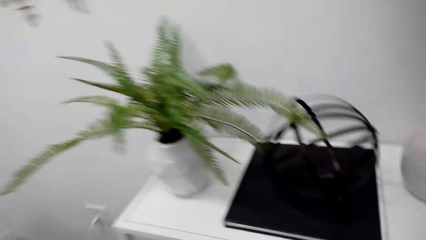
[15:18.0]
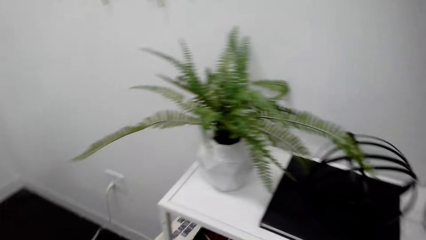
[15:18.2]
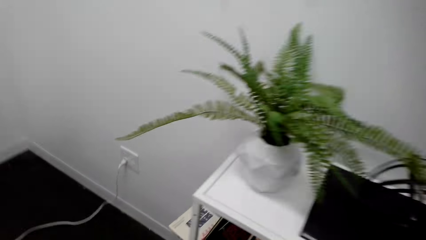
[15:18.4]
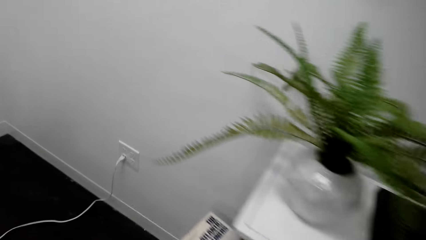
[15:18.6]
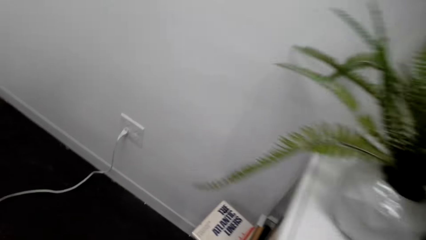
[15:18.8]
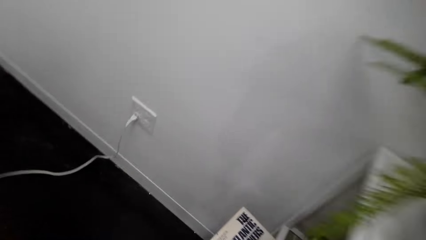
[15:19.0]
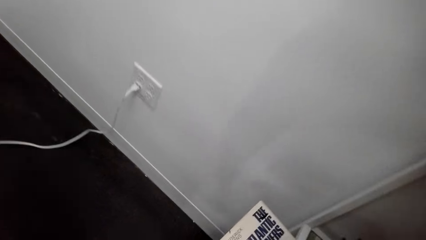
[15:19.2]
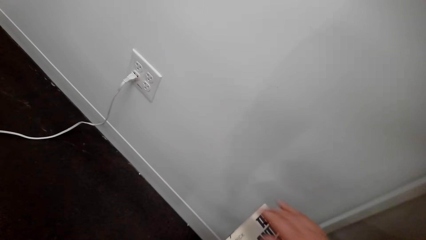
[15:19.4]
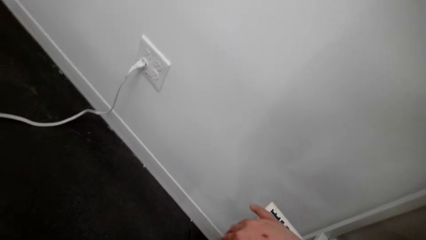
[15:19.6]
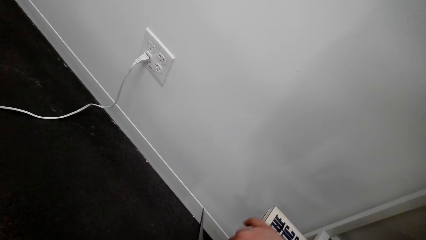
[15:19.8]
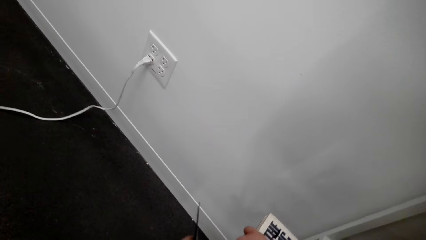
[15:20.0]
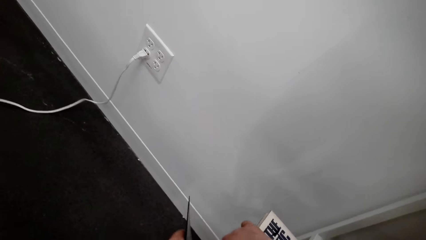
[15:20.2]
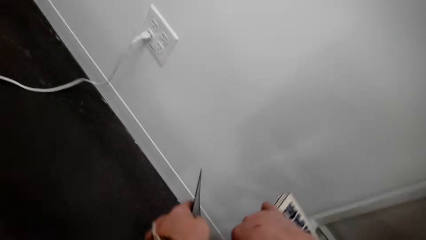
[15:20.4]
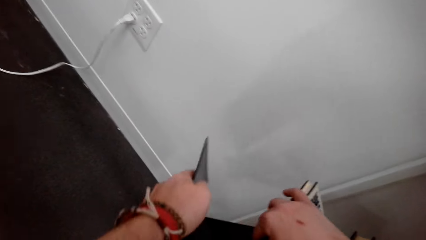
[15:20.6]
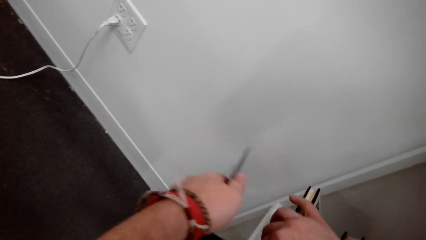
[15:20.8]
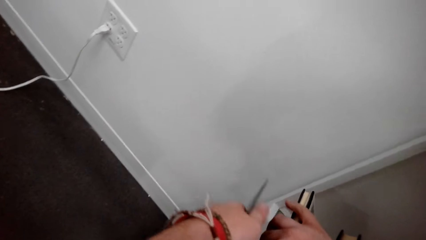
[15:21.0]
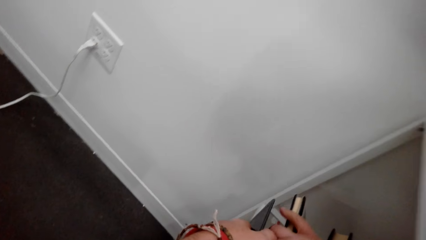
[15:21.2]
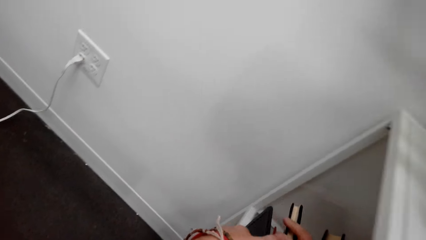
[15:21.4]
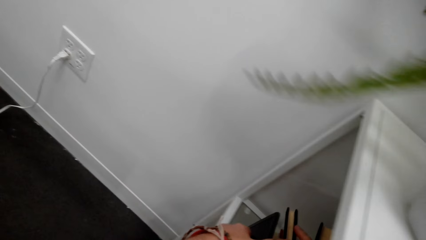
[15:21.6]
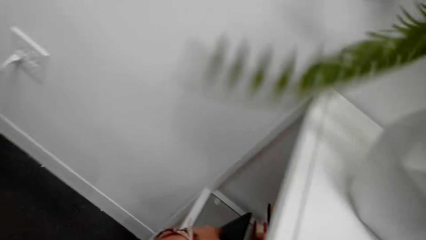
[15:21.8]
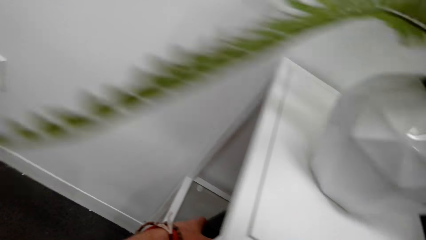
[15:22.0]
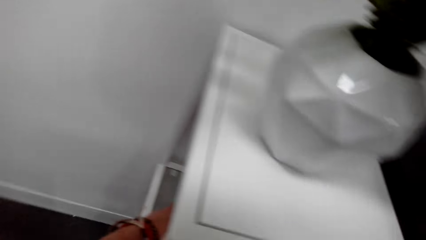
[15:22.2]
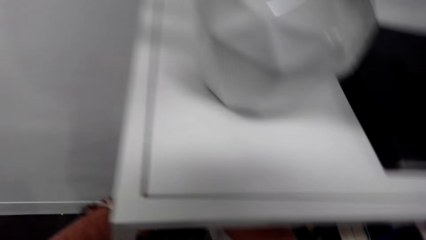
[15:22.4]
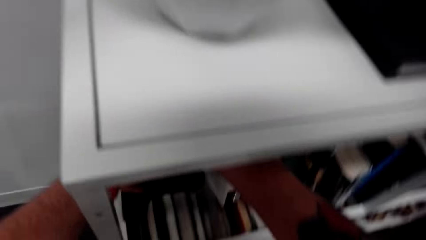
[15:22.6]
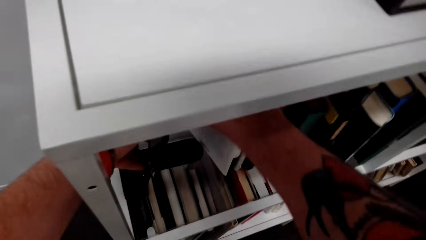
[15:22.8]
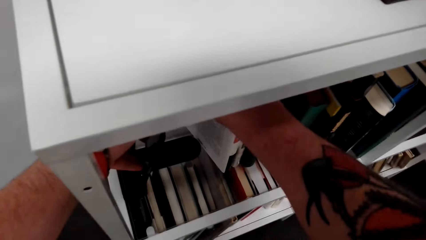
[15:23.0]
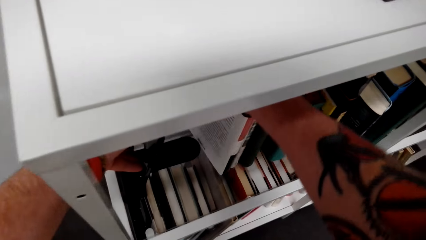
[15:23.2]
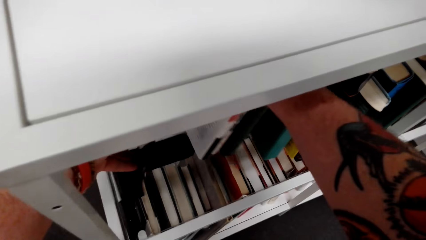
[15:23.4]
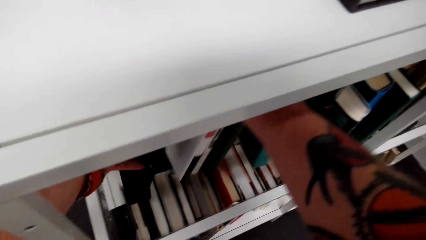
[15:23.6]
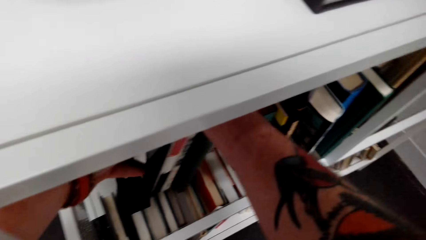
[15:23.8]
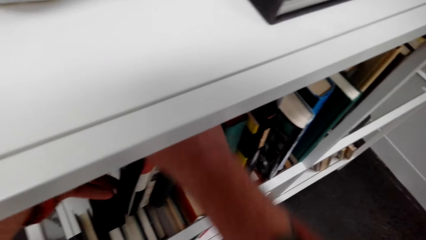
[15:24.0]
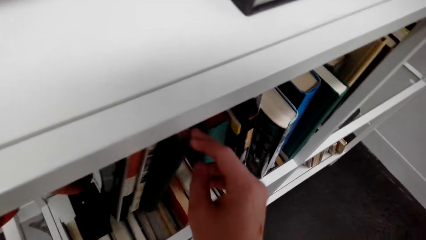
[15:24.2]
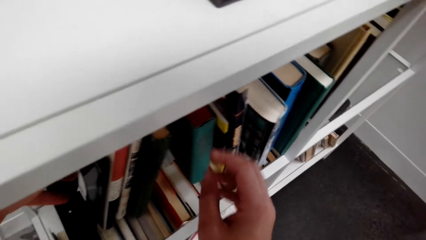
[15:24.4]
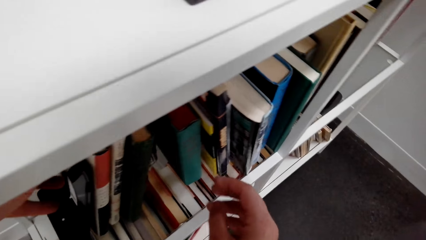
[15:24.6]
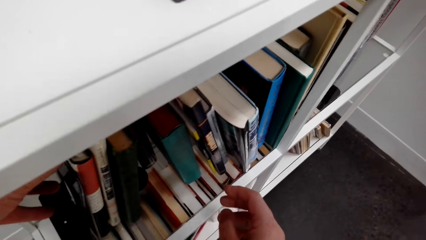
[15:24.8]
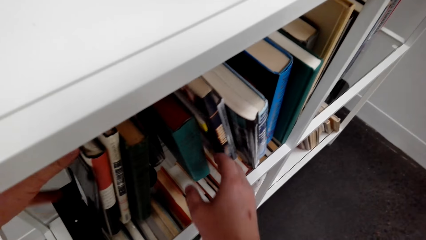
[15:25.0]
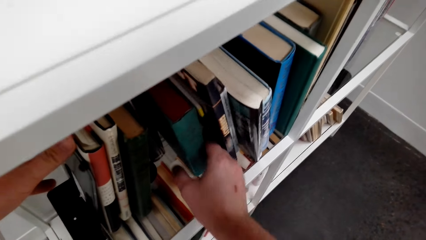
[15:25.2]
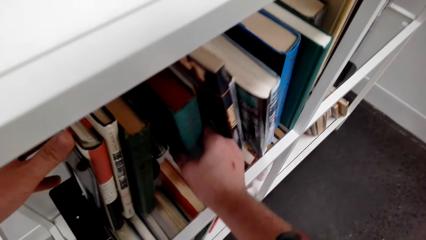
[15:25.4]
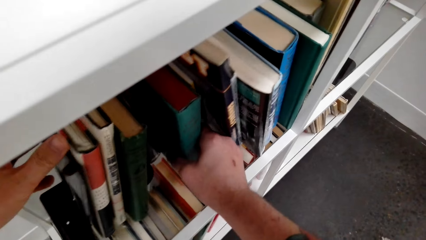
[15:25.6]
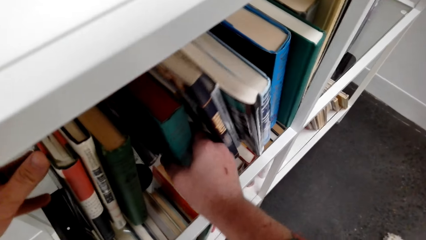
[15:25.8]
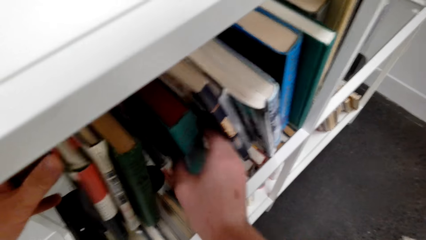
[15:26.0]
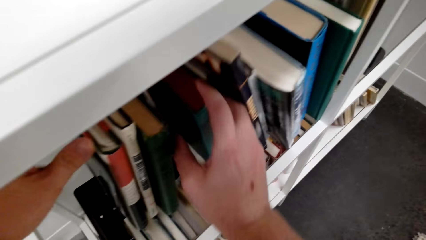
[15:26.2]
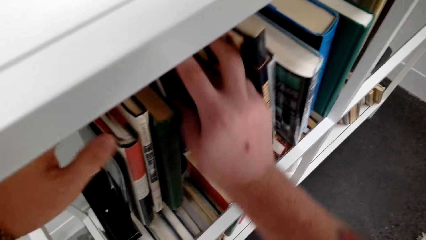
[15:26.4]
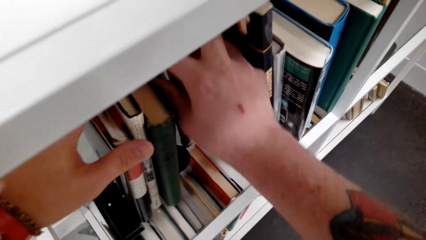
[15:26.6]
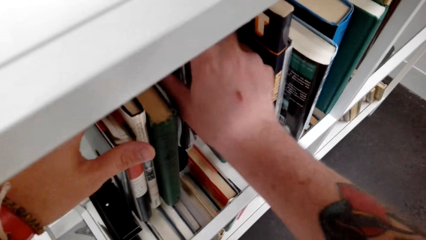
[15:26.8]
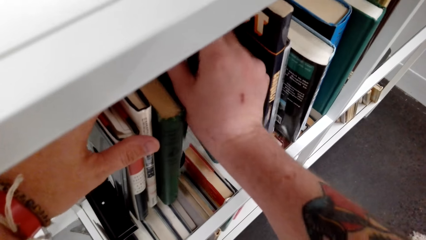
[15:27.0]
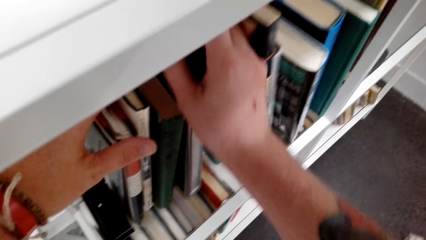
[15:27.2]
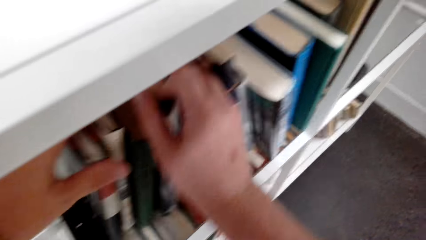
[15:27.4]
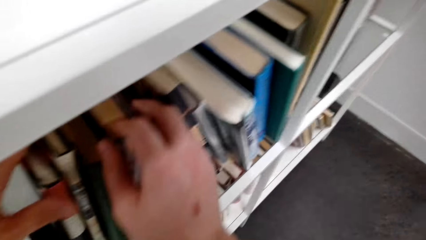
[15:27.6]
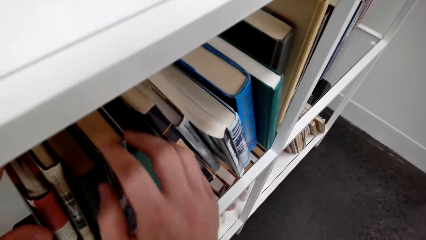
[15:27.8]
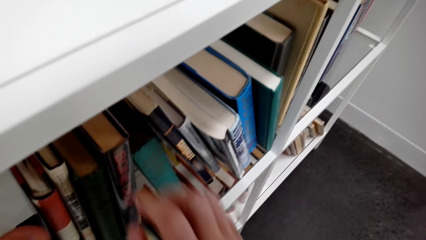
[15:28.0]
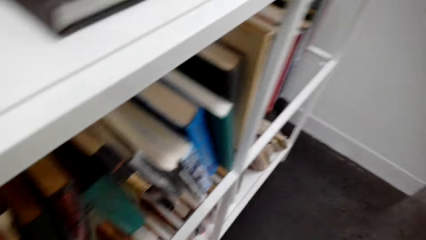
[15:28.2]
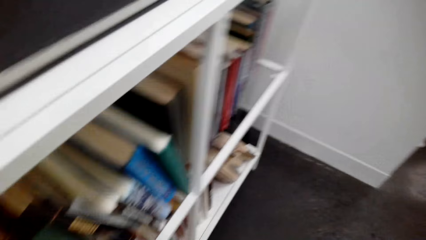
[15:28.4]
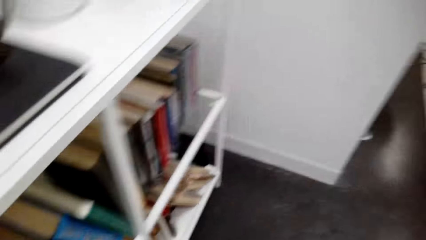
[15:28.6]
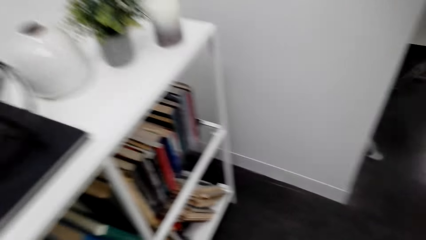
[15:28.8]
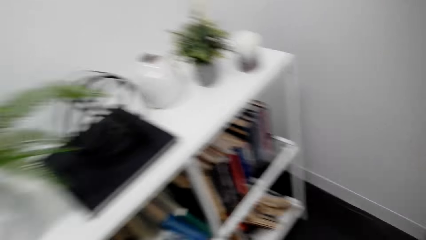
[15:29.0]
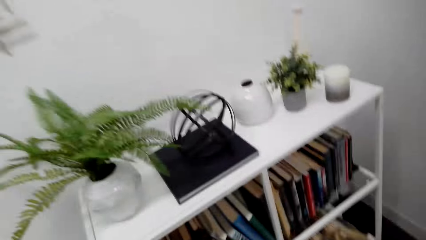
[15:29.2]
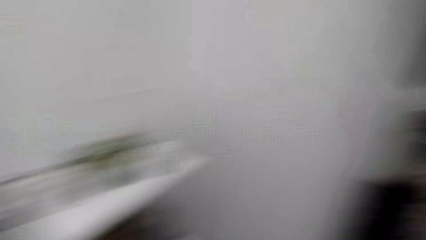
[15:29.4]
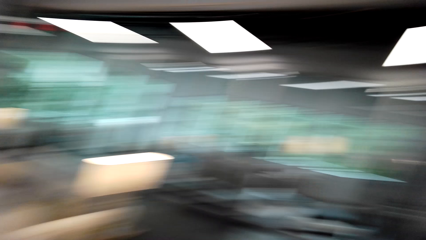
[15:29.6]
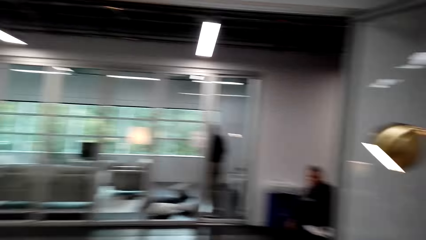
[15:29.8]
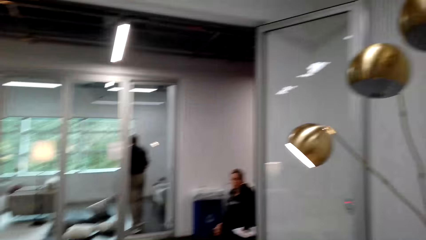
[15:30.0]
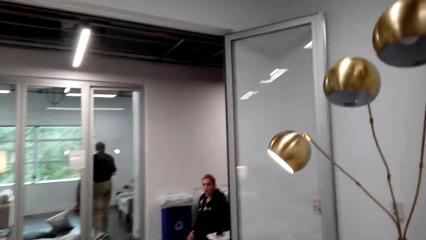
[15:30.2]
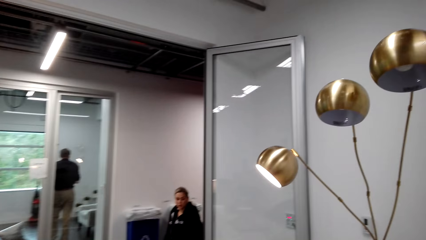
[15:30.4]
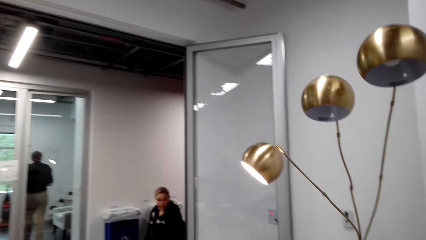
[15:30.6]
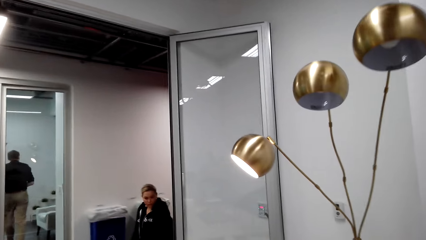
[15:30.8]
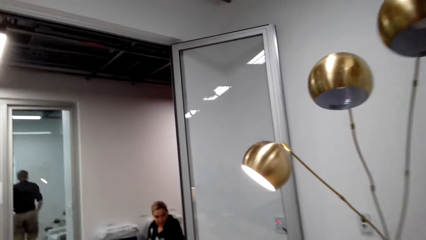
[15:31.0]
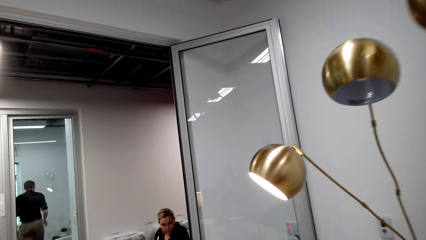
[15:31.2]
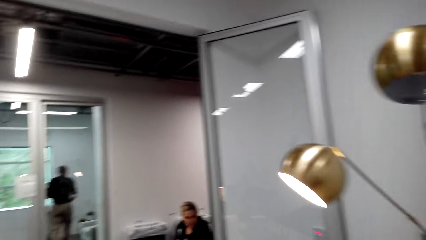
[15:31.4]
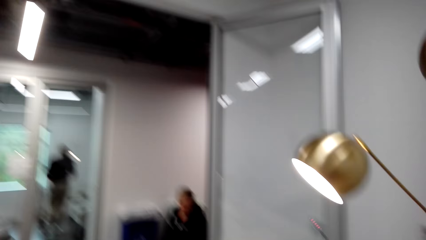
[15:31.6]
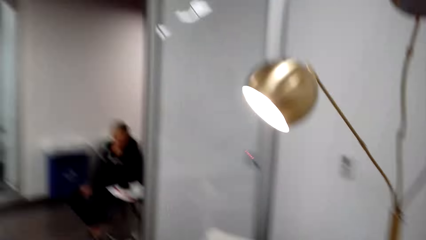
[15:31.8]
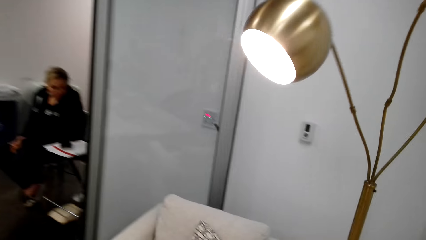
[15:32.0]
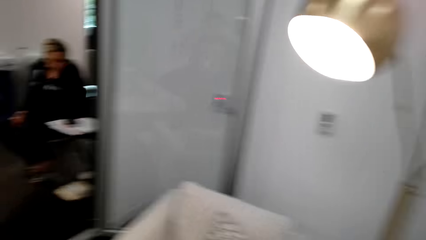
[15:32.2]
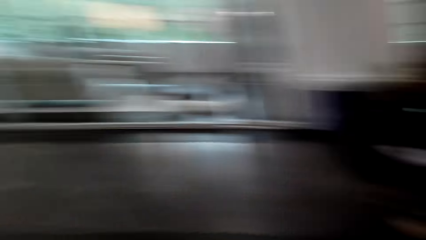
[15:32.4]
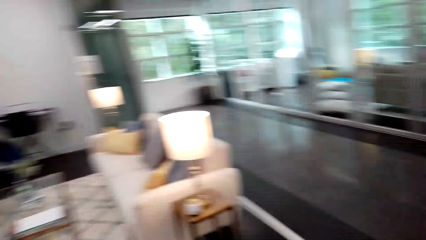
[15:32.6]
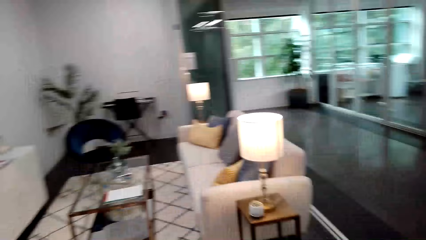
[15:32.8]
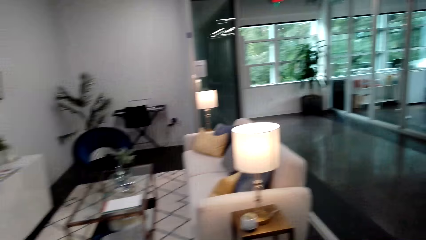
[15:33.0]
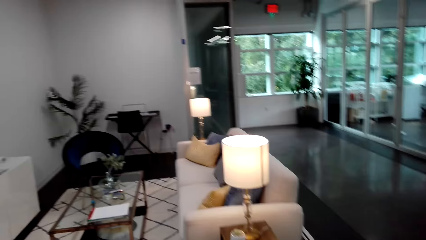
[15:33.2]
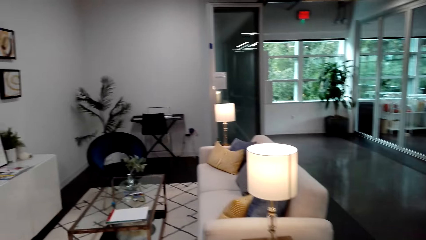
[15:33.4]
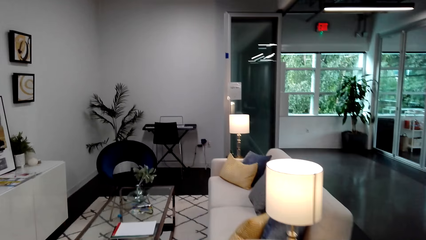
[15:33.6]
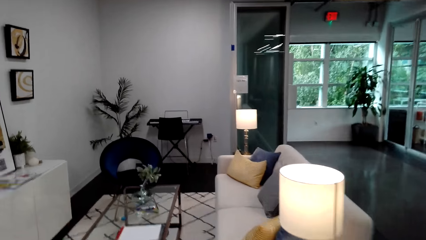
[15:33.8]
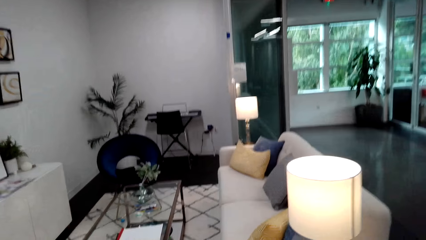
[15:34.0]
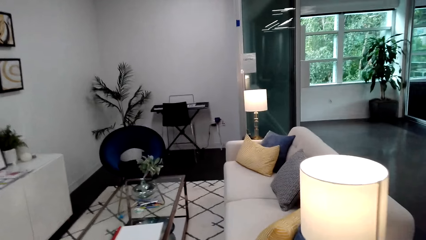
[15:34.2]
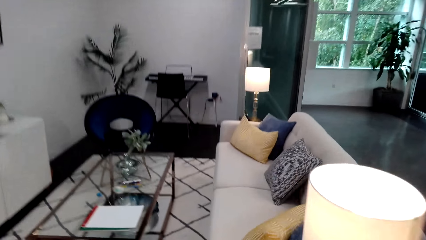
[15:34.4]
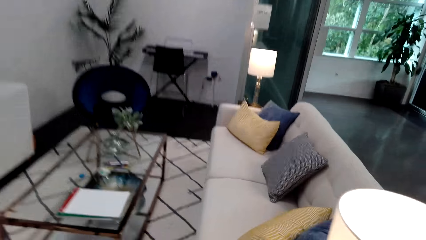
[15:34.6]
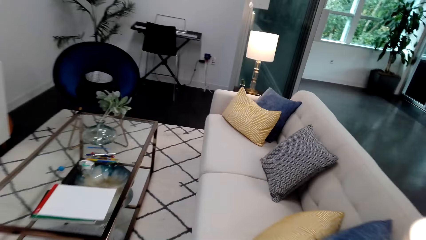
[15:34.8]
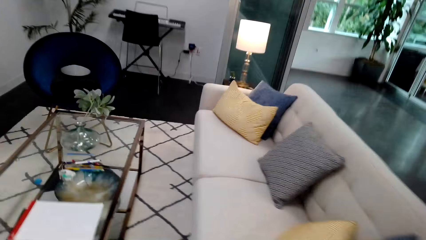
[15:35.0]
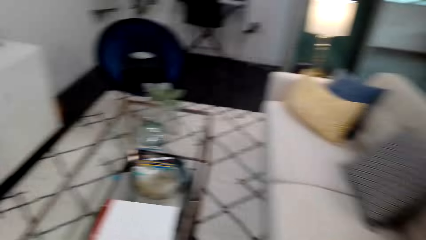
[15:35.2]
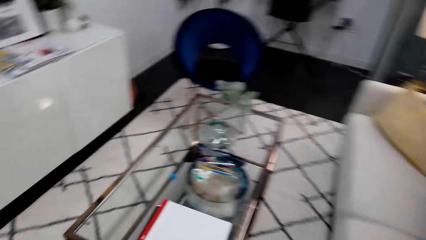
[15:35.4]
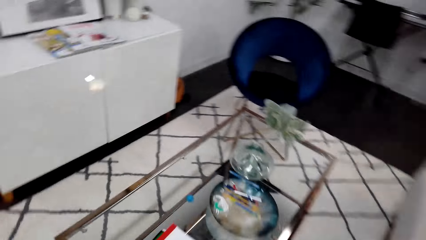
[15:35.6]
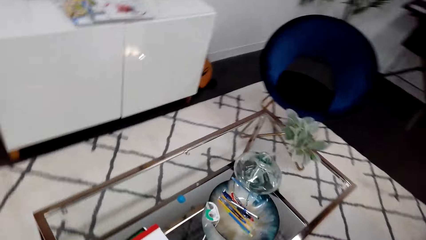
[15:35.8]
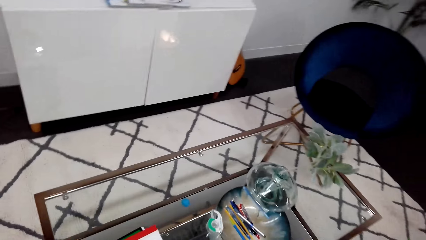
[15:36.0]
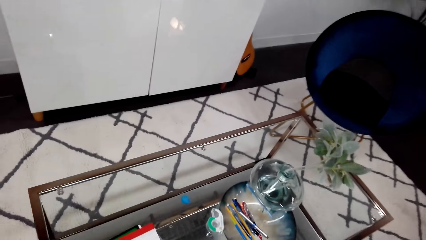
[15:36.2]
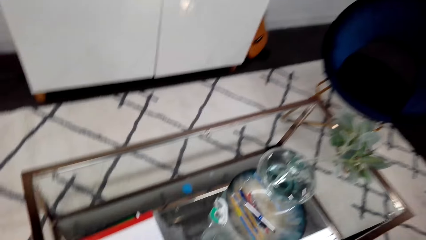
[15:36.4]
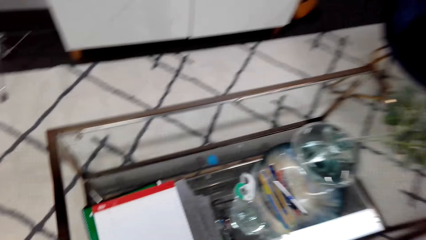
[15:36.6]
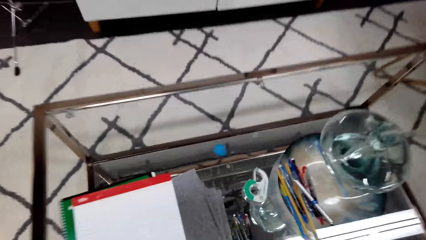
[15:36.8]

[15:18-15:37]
The camera wearer looks around. They pick up the book. They hold the bookshelf holder. They position the bookshelf holder. They re-arrange the book on the bookshelf. They look around. A woman talks. A lady sits on a chair. A man stands. The camera wearer walks in the room.
